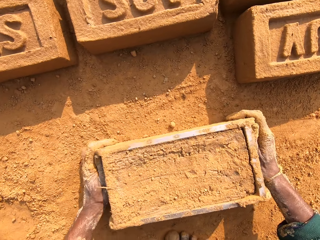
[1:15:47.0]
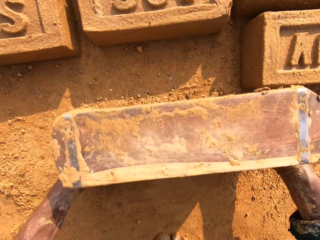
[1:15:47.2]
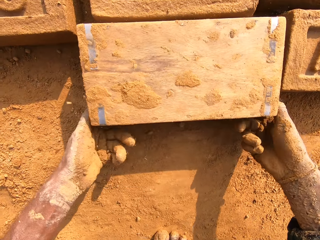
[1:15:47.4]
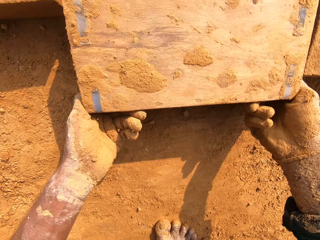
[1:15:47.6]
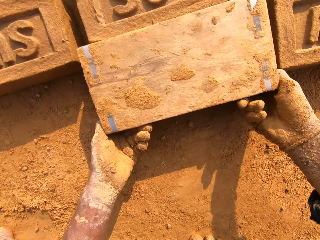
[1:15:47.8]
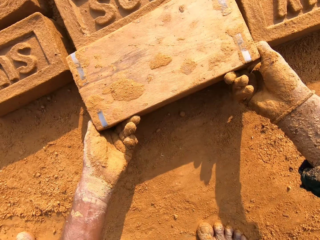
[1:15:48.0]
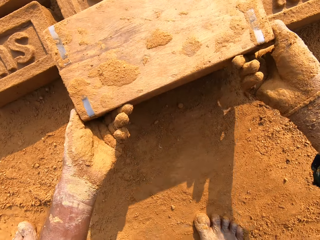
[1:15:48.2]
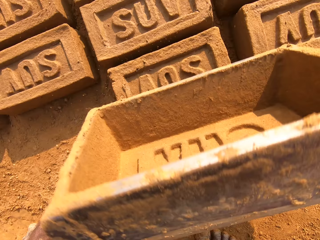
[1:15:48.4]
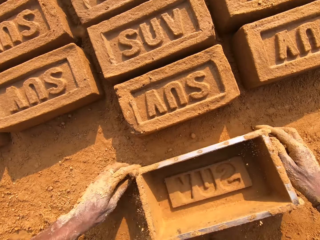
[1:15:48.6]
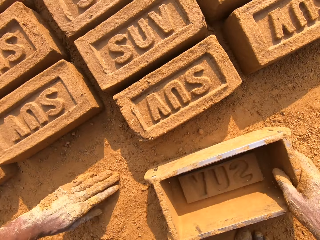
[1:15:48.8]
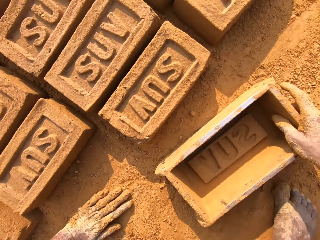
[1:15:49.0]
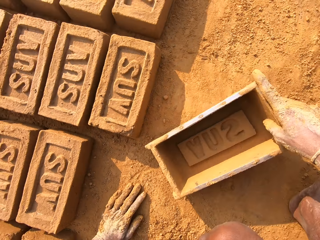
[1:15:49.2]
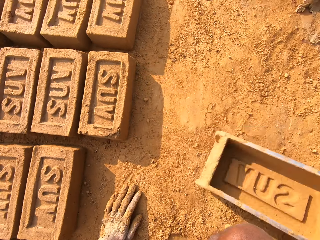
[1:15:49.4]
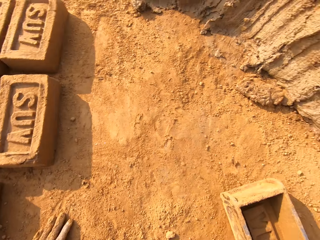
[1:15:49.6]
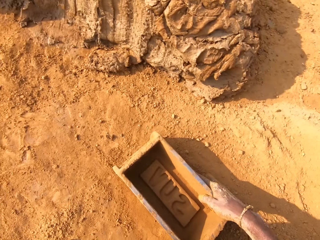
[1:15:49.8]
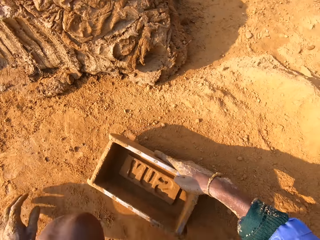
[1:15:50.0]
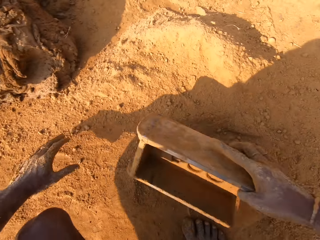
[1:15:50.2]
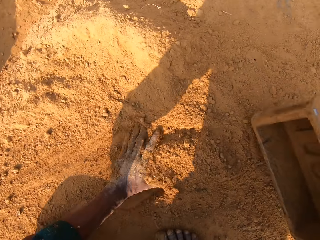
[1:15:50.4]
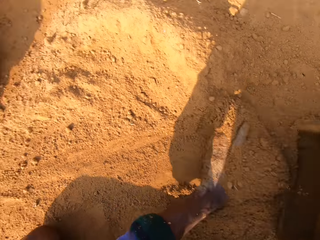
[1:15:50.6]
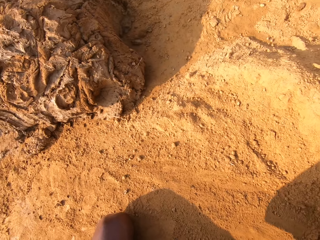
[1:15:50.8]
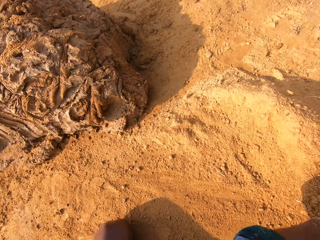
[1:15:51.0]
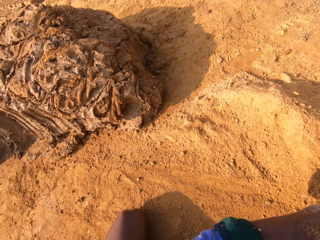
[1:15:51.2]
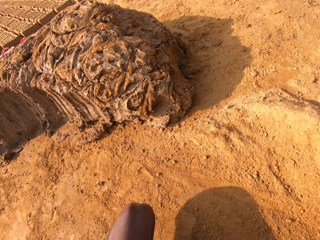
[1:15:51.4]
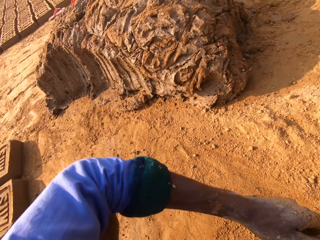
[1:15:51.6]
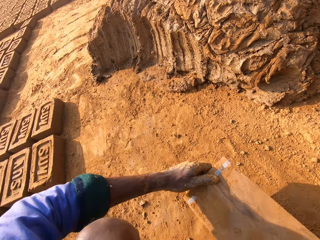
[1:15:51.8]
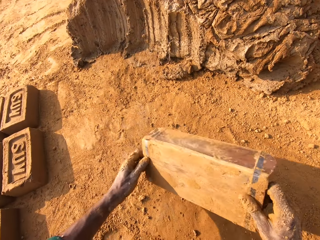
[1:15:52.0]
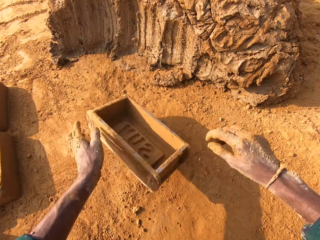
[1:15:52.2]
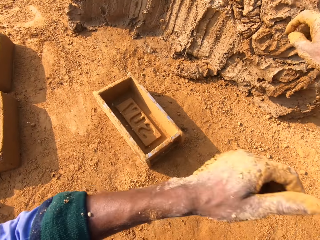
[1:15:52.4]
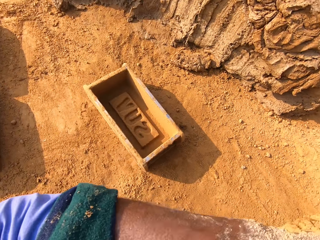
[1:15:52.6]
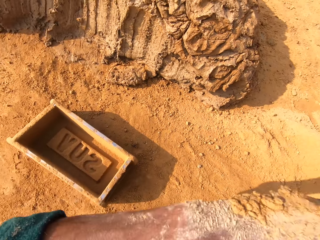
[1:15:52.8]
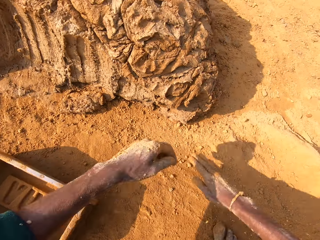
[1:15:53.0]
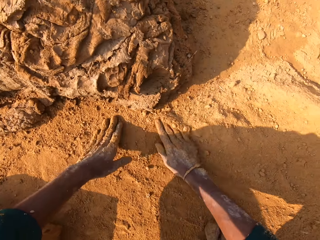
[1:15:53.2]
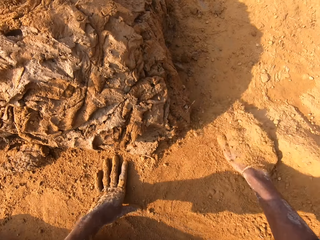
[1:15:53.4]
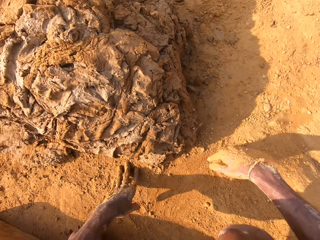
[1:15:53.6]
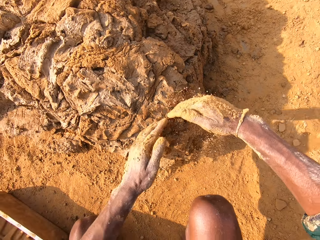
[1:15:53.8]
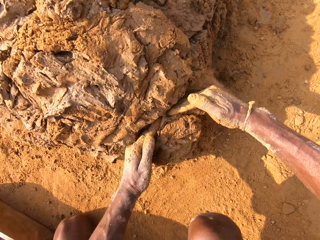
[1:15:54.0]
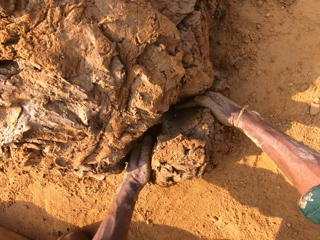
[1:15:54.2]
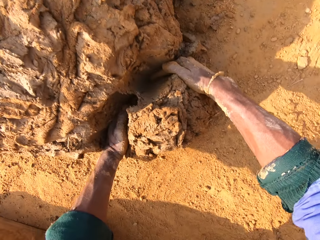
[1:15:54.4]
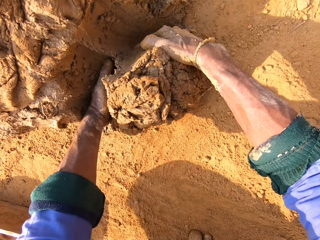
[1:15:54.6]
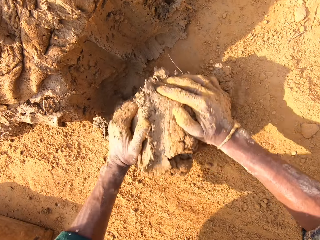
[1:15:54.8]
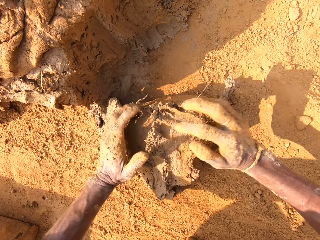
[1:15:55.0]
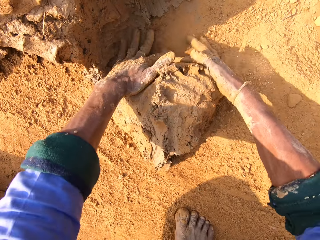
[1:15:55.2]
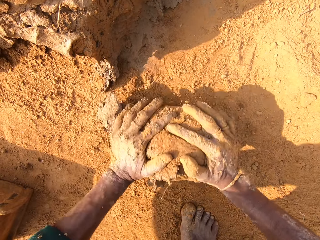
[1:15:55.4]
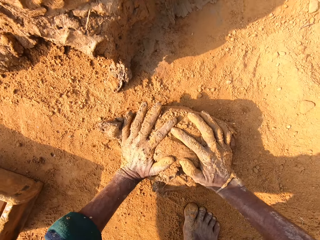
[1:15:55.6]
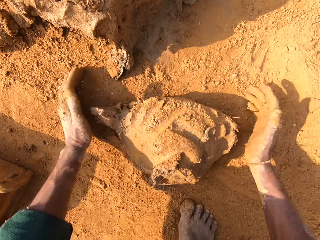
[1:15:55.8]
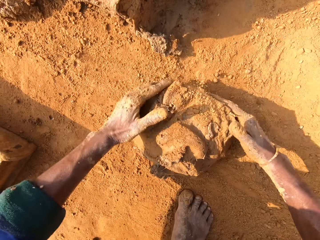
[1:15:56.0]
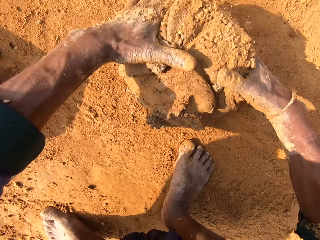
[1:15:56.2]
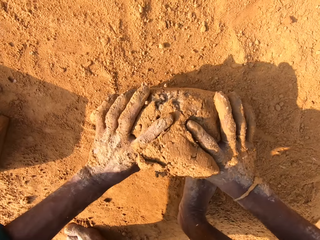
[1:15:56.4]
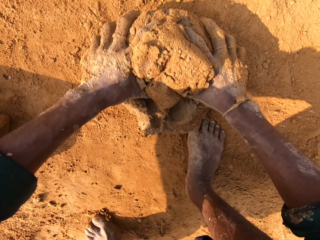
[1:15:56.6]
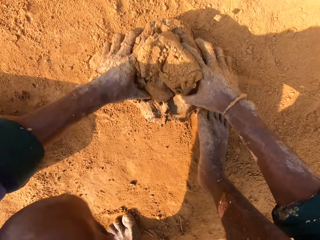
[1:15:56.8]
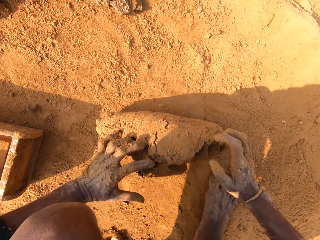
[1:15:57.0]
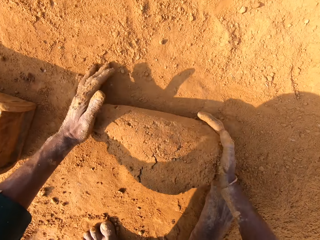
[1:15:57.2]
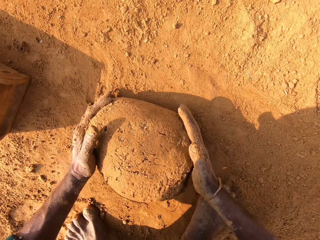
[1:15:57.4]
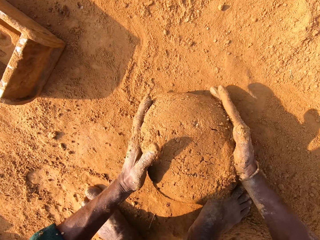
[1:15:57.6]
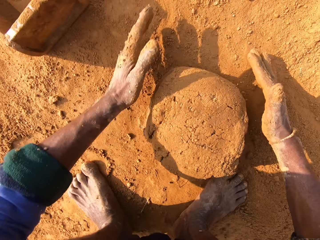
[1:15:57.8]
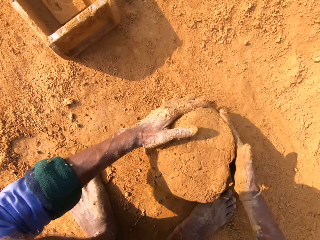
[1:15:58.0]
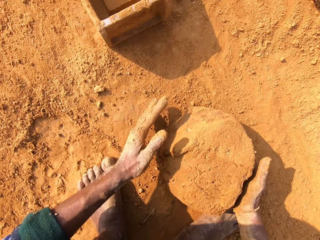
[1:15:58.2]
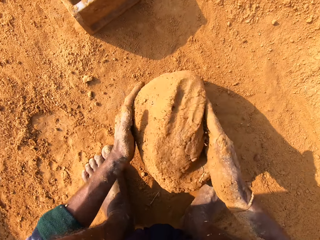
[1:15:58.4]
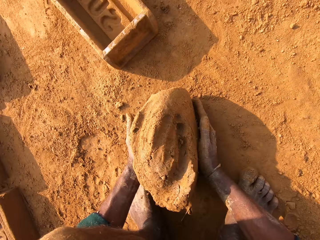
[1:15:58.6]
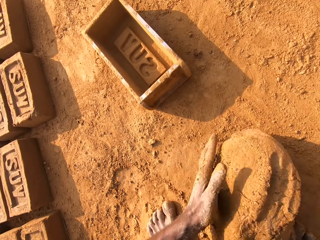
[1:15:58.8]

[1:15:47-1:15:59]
The camera wearer puts the clay brick on the ground. They put sand into the clay mold. They remove sand from the clay mold. They scoop the clay. They roll the clay.

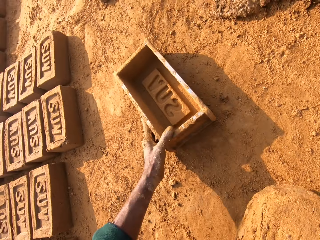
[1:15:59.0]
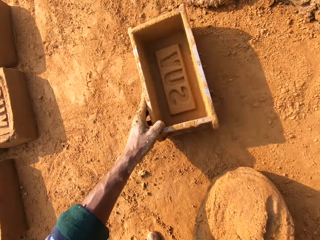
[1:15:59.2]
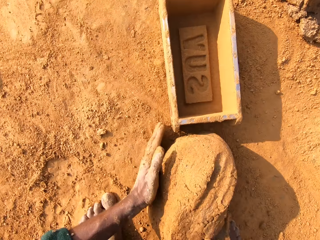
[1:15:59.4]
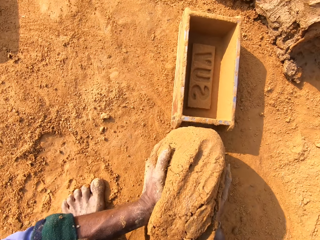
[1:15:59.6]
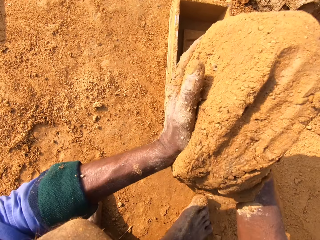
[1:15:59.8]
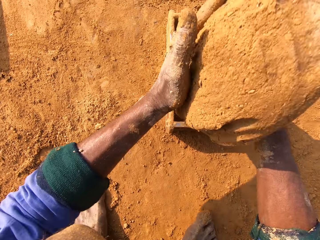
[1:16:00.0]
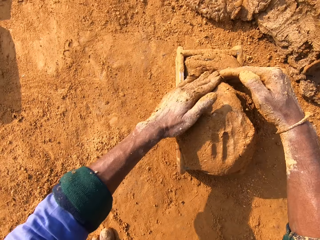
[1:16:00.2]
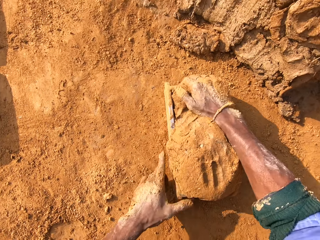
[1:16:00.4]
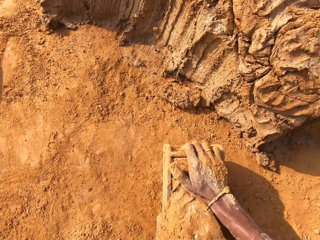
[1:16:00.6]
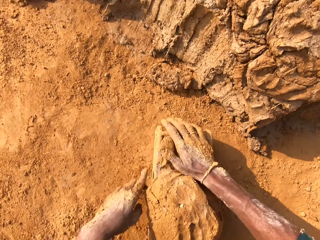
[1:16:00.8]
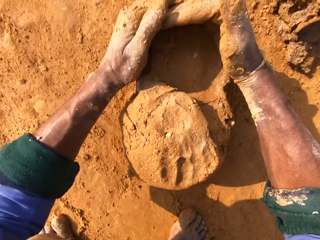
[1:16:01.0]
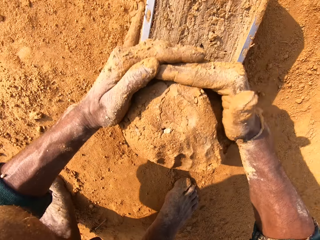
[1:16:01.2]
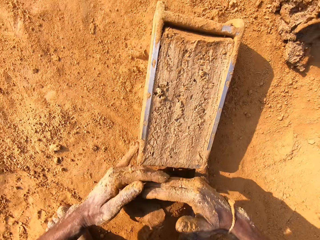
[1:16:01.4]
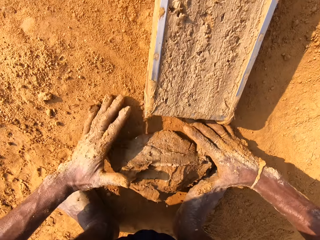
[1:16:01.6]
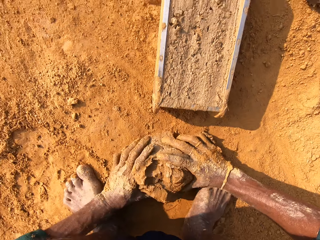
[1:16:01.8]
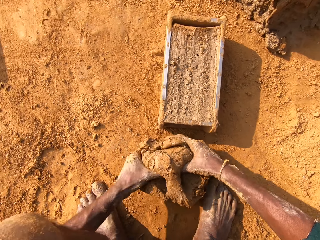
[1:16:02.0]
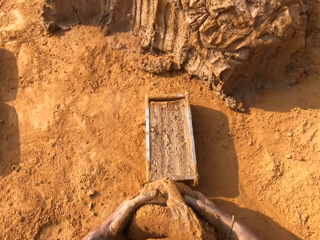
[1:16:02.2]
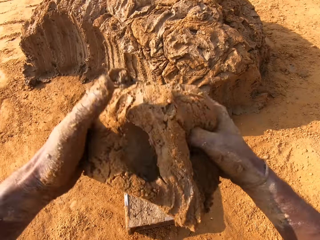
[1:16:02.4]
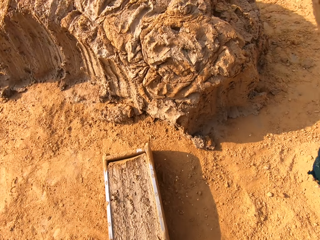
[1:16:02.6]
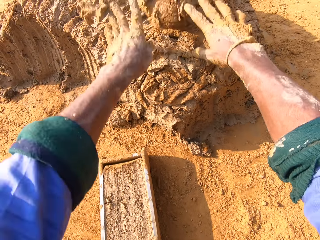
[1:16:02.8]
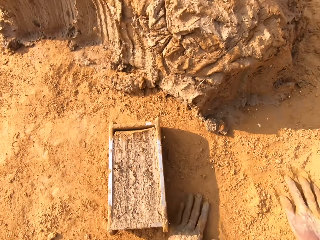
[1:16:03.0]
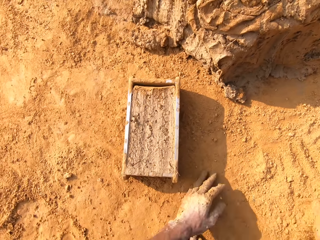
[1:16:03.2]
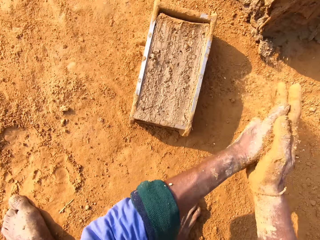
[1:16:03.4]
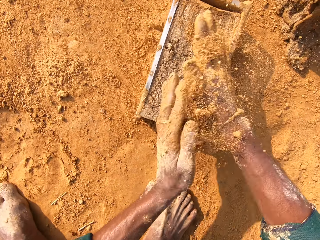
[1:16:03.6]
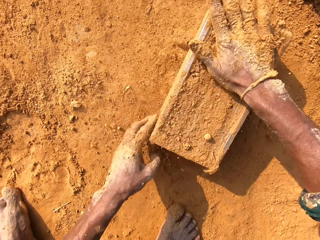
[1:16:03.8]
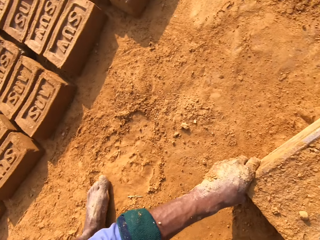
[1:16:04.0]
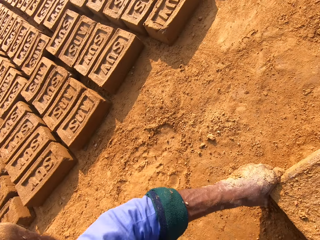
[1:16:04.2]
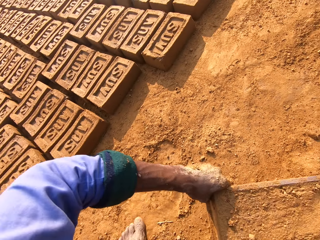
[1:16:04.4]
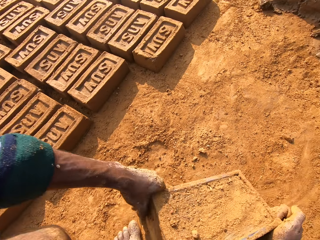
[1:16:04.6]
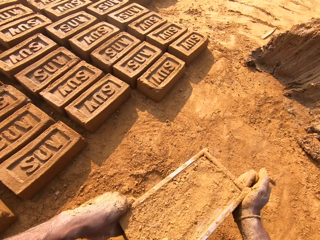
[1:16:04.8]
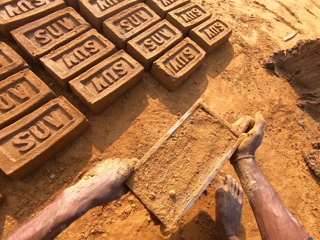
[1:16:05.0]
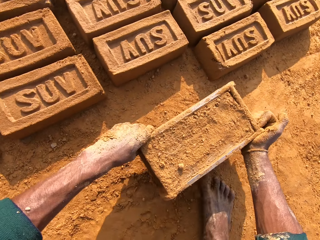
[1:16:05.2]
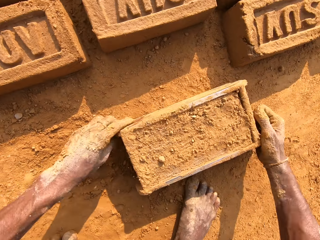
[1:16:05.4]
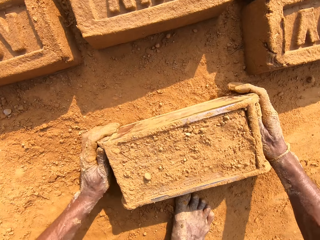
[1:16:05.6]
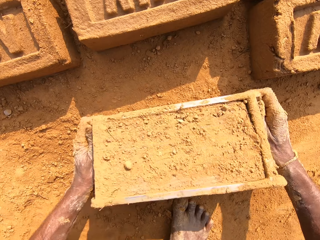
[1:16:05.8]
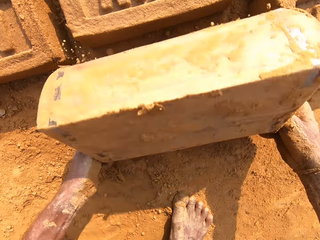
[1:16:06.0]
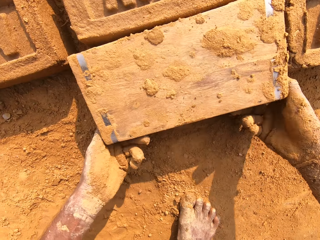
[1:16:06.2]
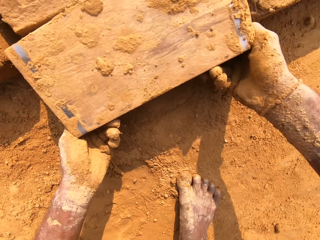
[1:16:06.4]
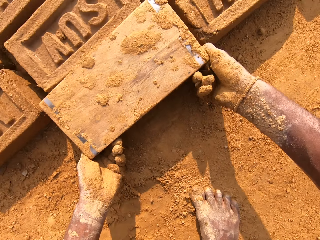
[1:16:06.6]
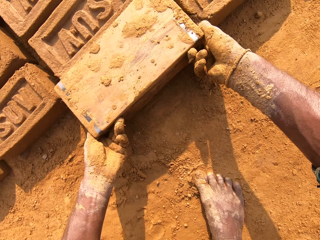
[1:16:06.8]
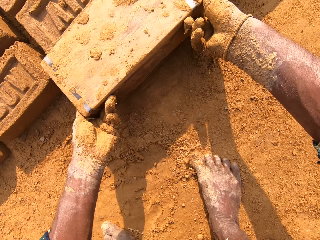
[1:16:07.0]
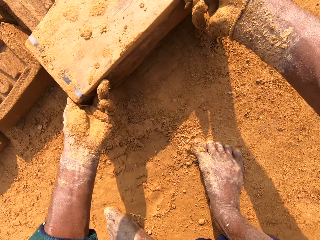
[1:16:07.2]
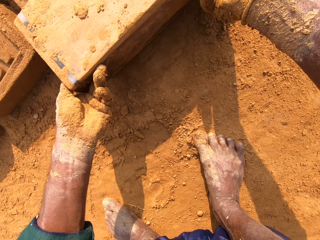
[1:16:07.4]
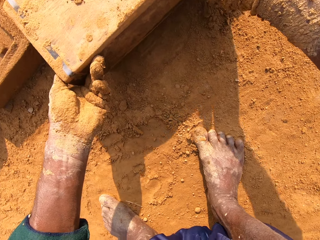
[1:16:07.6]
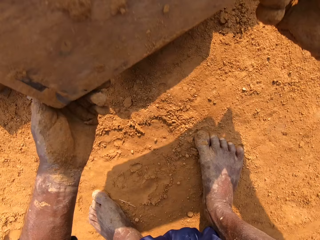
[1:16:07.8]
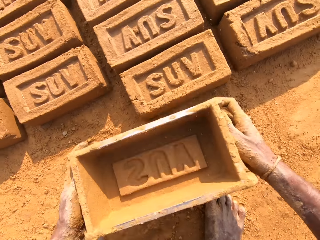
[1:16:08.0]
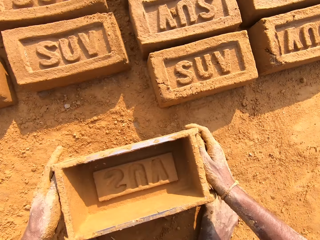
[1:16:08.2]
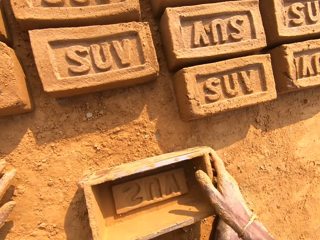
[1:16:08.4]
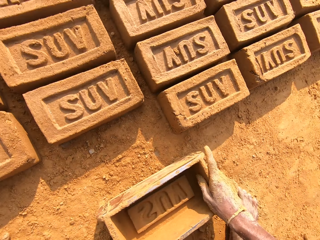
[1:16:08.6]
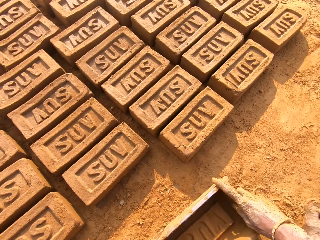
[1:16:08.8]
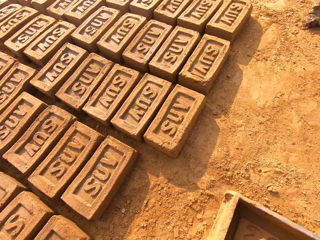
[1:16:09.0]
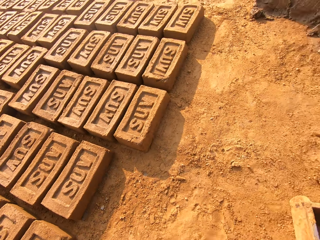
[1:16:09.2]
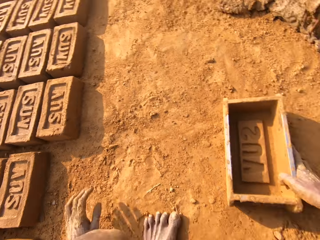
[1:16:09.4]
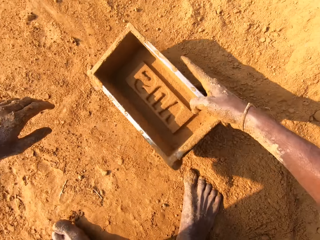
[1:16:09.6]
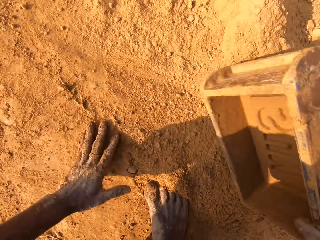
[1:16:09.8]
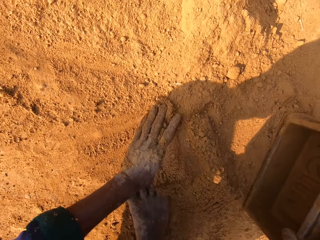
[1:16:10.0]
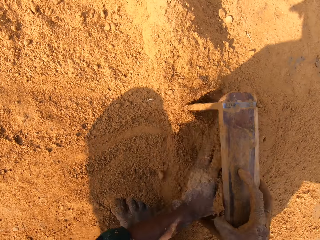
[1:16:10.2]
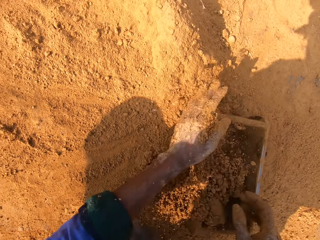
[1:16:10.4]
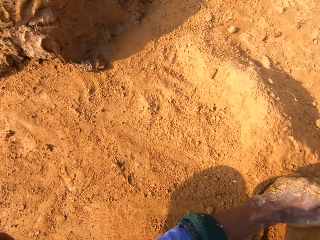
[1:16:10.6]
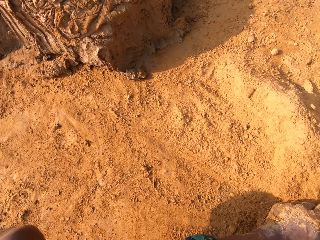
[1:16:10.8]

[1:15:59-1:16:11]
The camera wearer puts the clay in the brick mold. They remove excess clay. They put back the clay. They put sand on the brick mold. They put the clay brick on the ground. They put sand into the clay mold.
